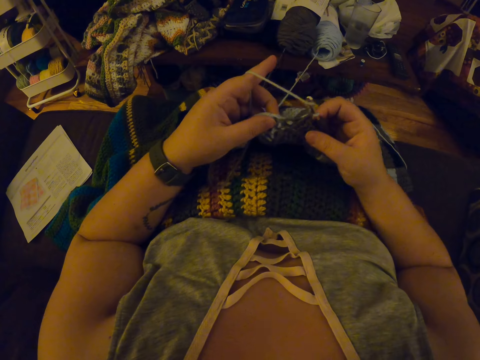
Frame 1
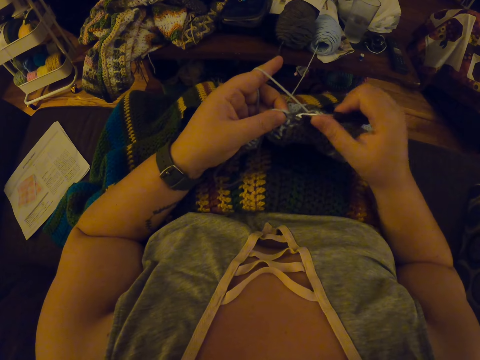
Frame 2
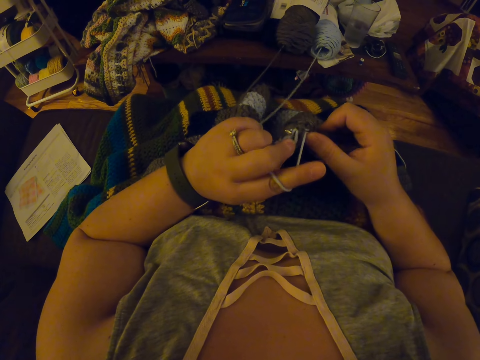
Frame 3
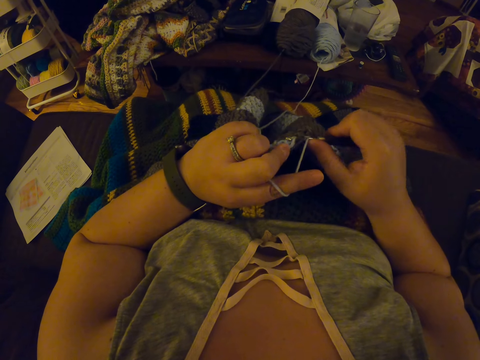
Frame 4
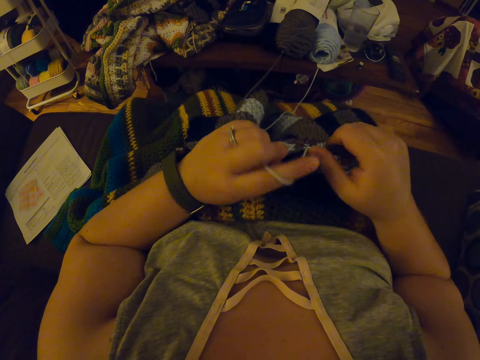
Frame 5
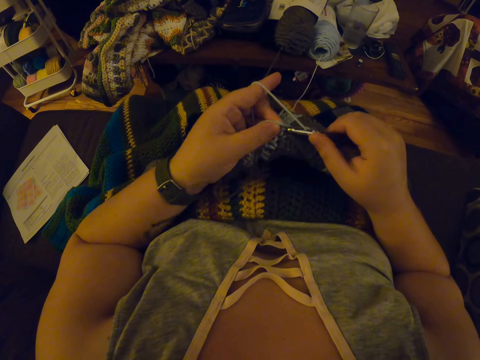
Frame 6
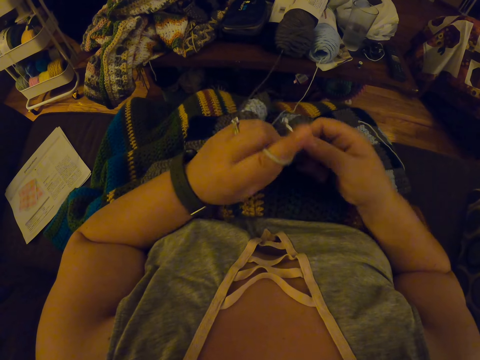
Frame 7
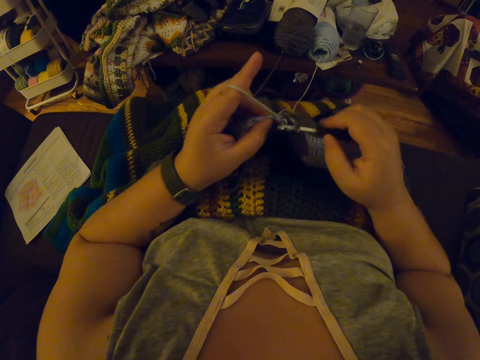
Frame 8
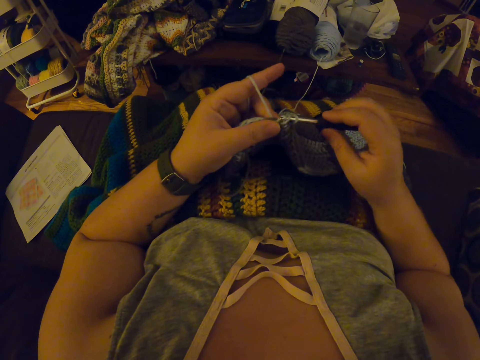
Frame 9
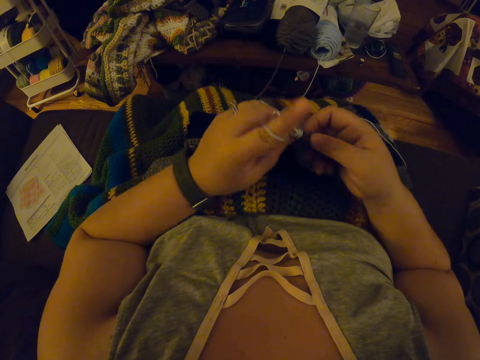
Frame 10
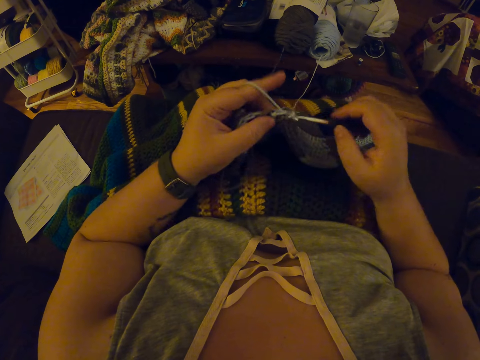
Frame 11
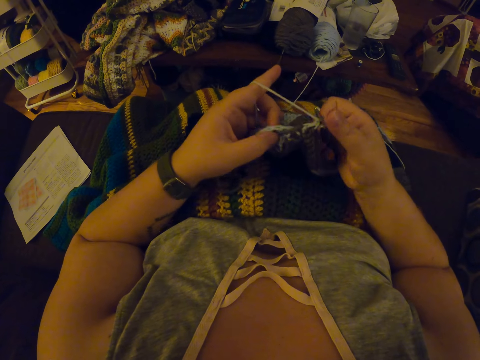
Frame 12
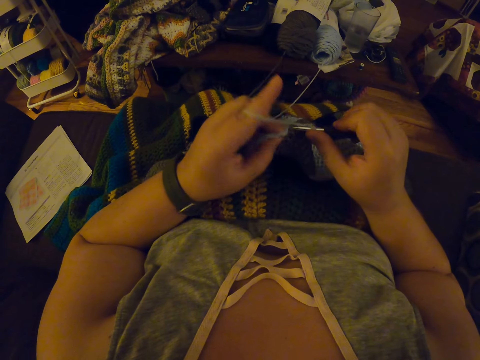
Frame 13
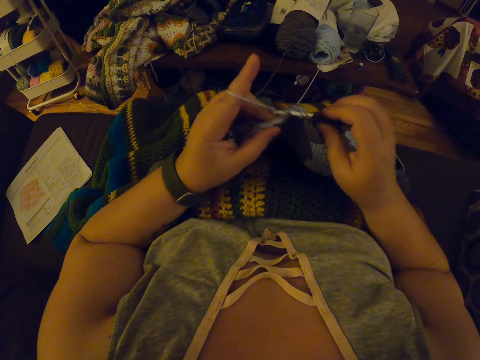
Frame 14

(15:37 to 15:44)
The camera wearer pulls the woolen fabric. They crochet the woolen fabric with a crochet hook.

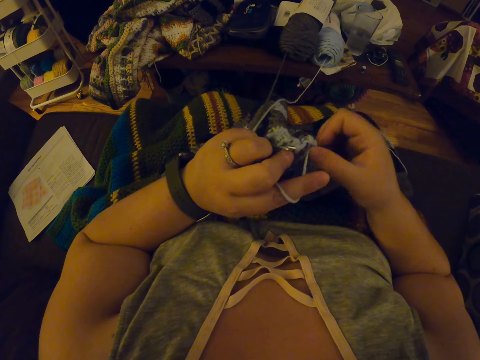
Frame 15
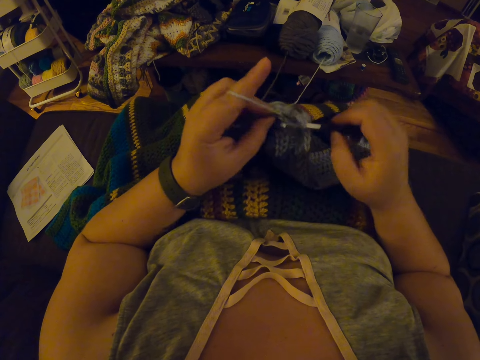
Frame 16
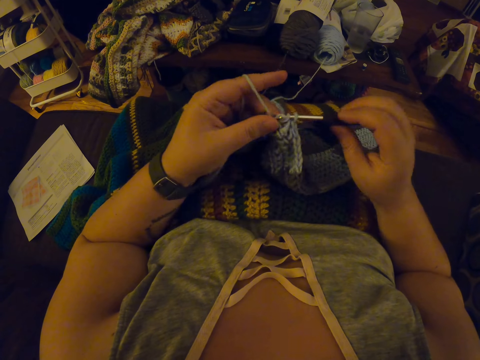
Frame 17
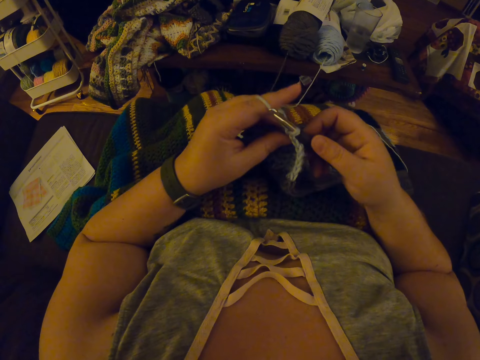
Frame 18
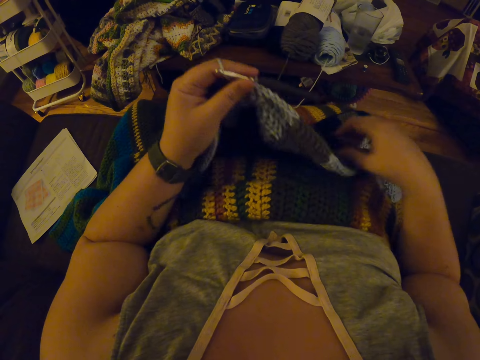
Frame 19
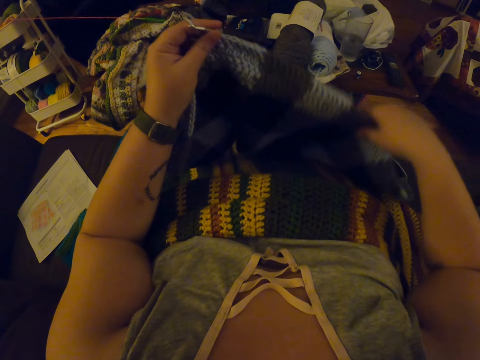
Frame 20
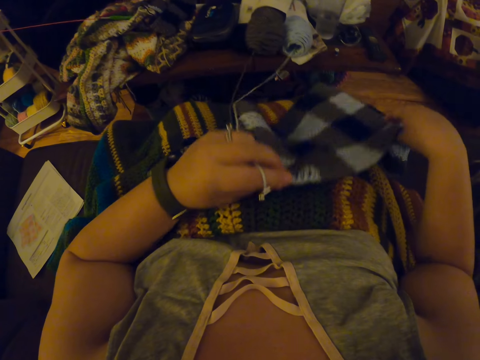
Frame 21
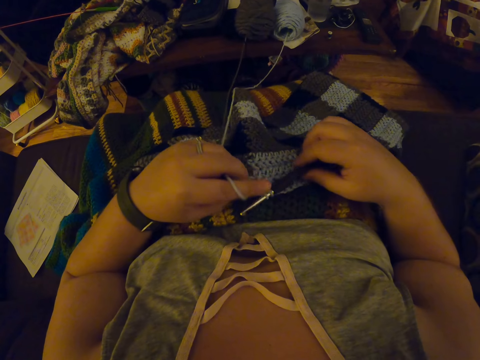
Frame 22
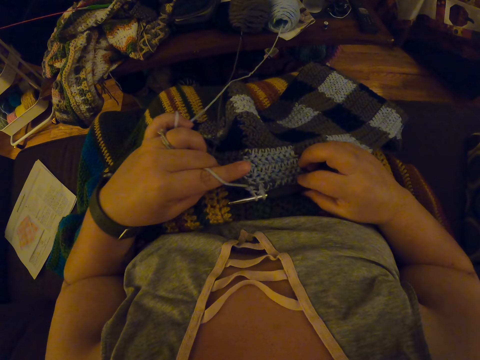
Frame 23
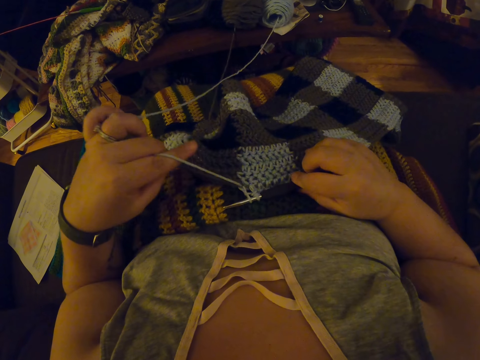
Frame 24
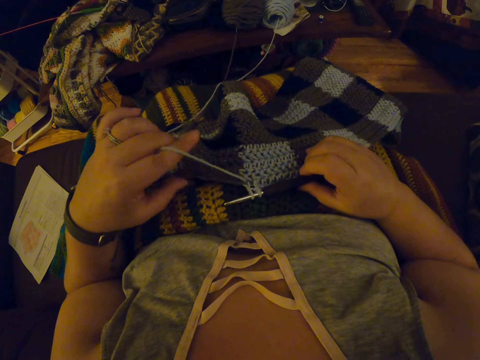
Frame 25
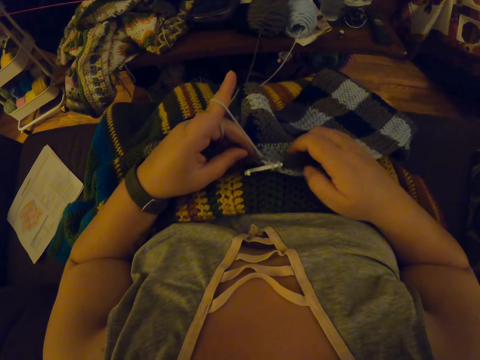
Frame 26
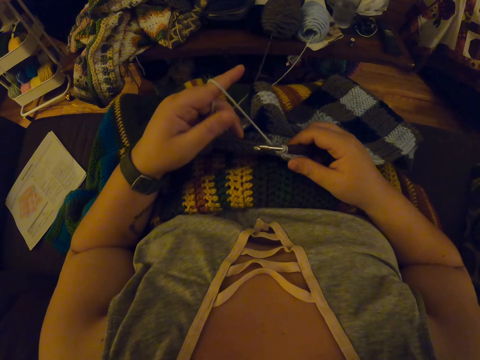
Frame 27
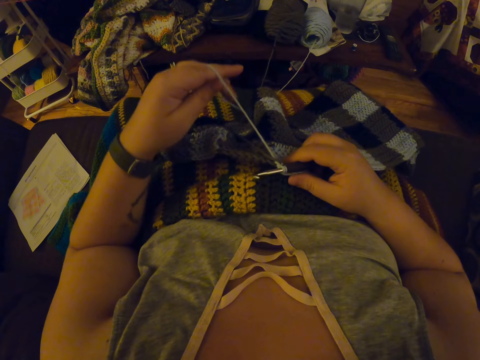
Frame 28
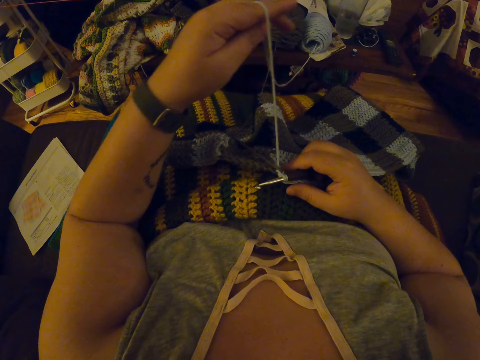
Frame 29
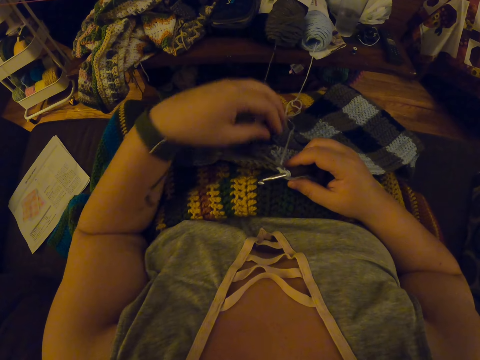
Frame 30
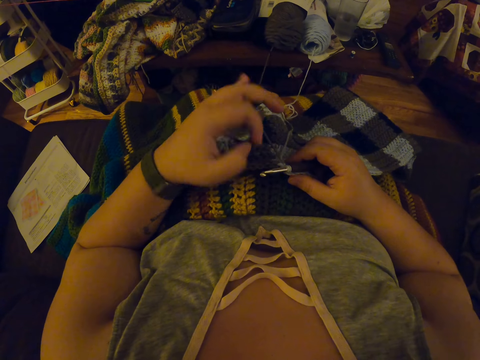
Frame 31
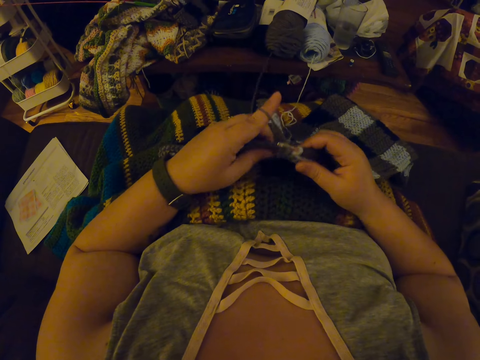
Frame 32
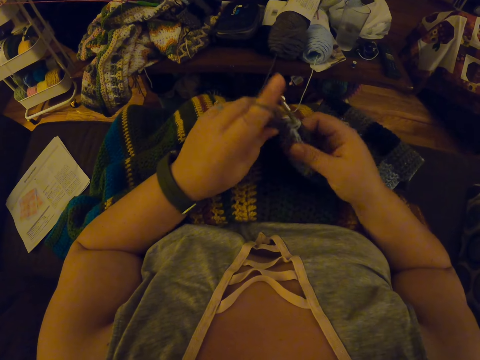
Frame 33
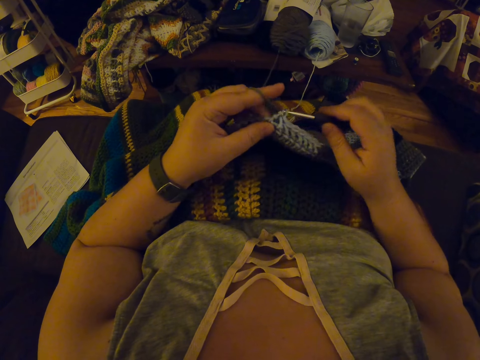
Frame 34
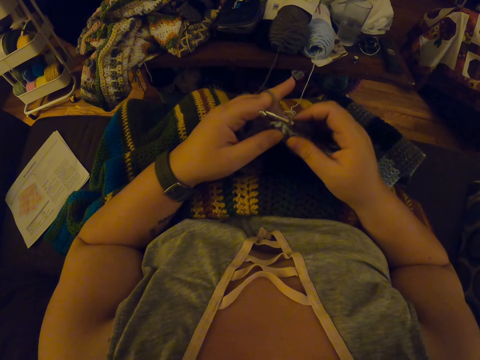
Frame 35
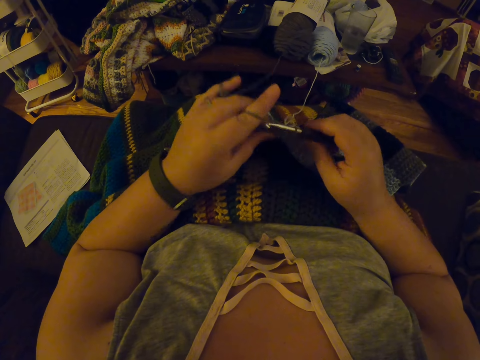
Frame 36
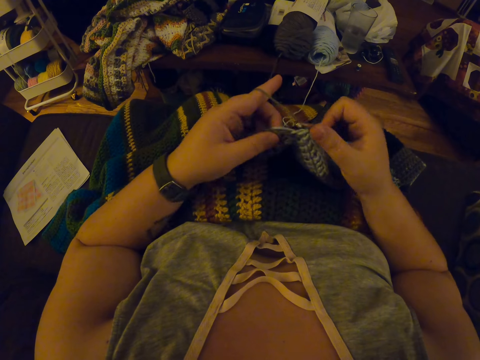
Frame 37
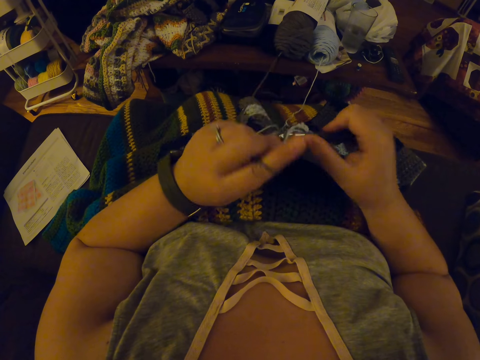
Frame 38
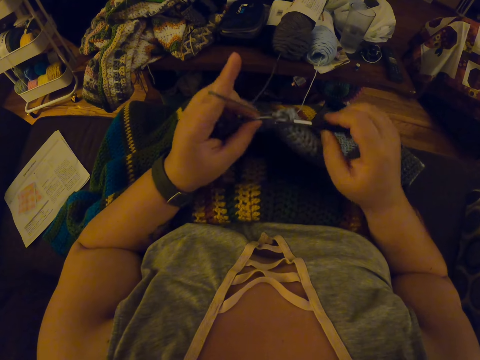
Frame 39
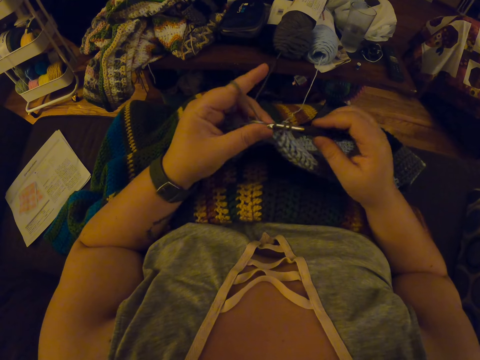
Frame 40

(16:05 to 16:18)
The camera wearer passes the crochet hook in her right hand to her left hand. She adjusts the fabric on her lap with her hands. She holds the crochet hook with her left hand. She stretches the woolen fabric. She pulls the yarn inside the fabric with her left hand again. She holds the crochet hook with her left hand. She lifts the yarn with her left hand. She folds the yarn on her finger. She pulls the yarn. She drops the yarn in her left hand on her lap. She twists the yarn around her left hand. She folds the yarn on her finger. She pulls the woolen fabric. She crochets the woolen fabric with the crochet hook.

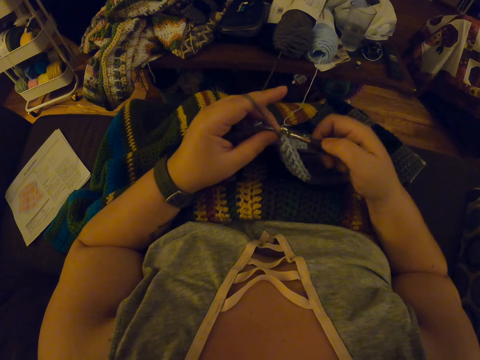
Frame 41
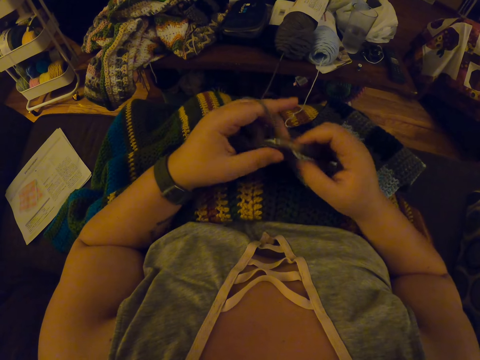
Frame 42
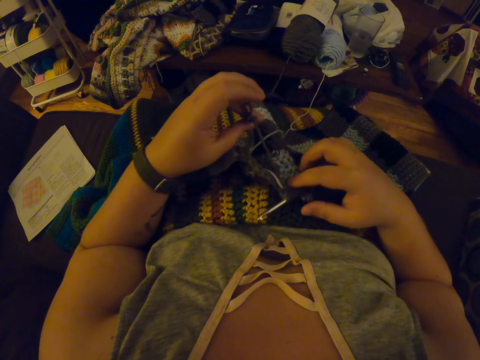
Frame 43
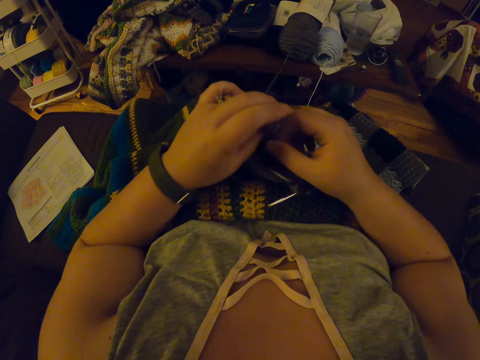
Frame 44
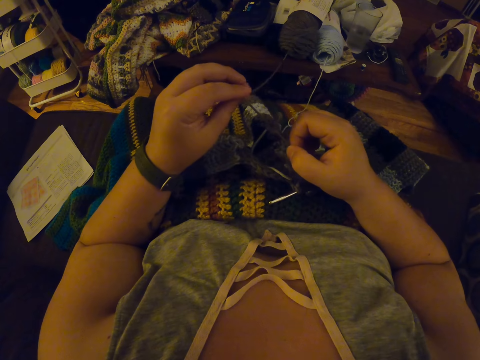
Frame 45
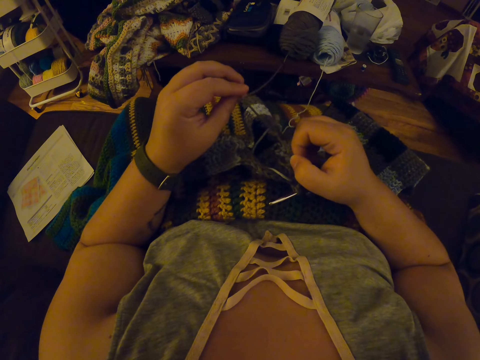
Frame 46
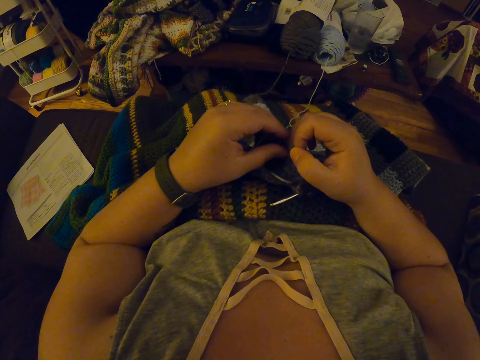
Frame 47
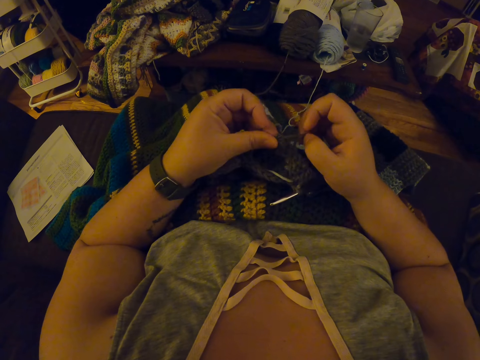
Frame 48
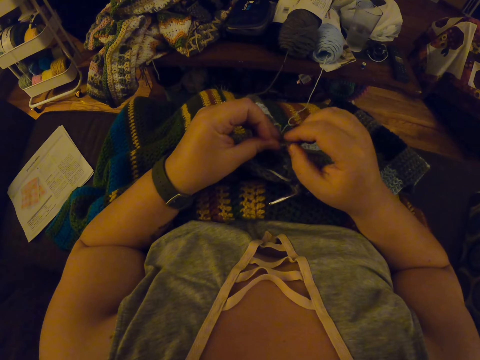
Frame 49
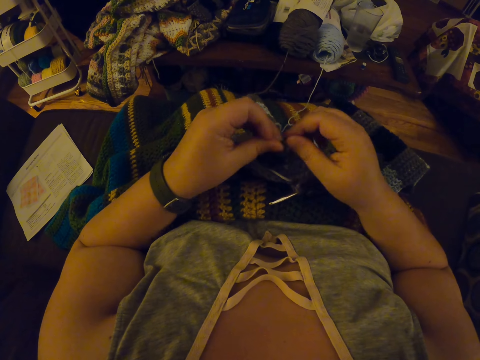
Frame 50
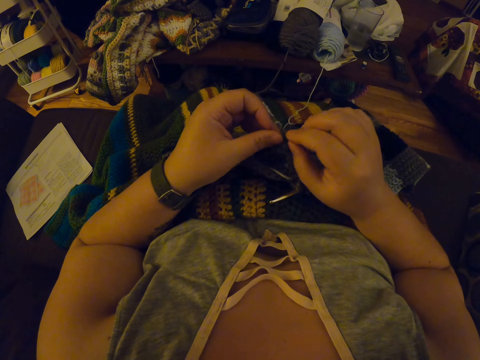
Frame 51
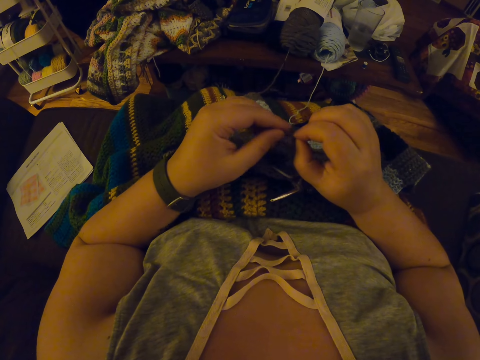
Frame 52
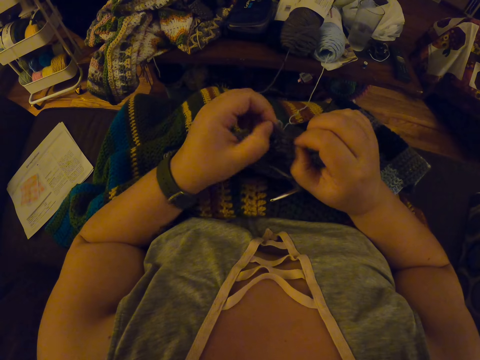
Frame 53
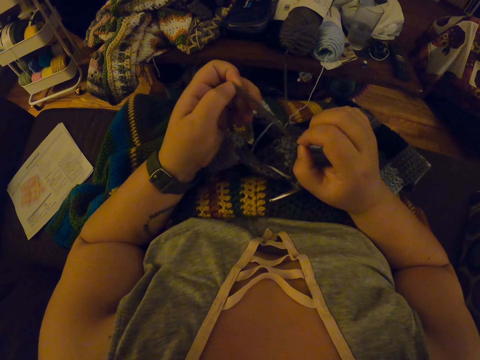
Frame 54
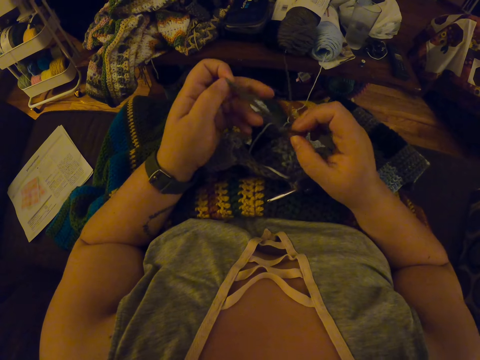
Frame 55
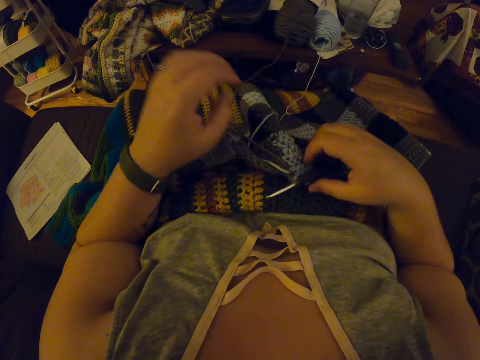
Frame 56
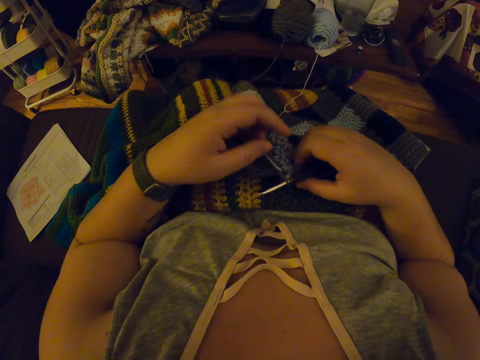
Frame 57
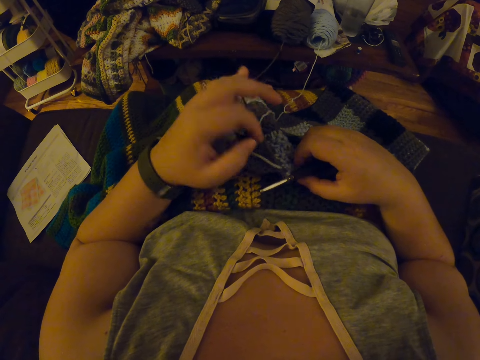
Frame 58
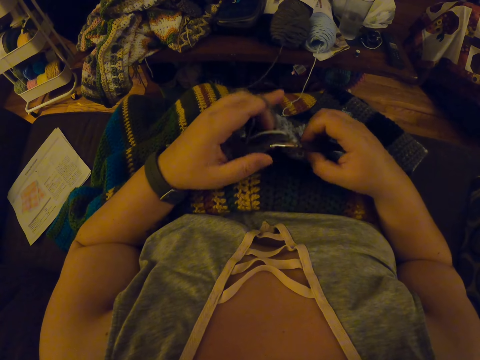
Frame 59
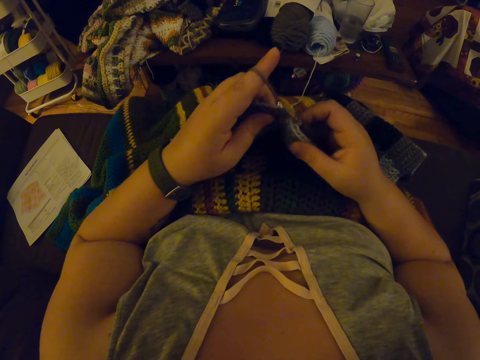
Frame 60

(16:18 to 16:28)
The camera wearer puts down the crochet hook and the woolen fabric on her lap. She untangles the yarn with her hands. She pulls the yarn. She picks up the crochet hook from her lap with her right hand. She twists the yarn around her left hand. She folds the yarn on her finger. She continues crocheting with the yarn.
